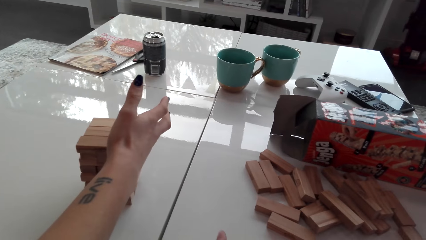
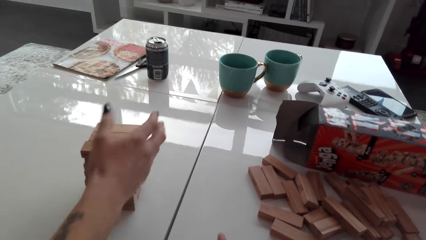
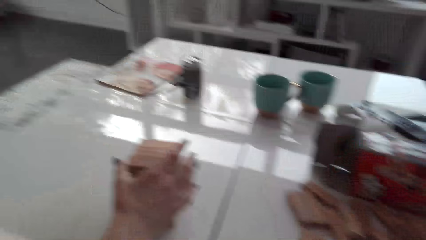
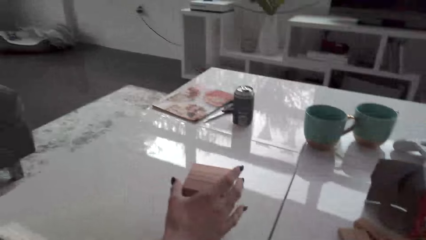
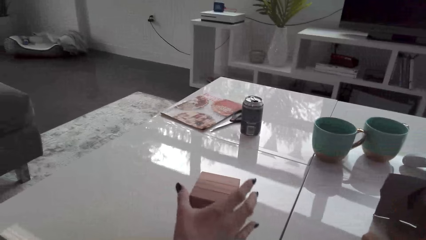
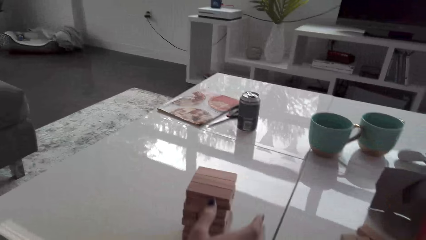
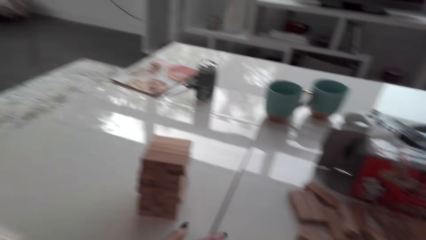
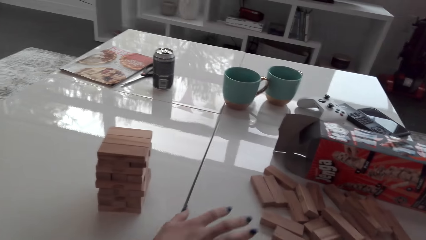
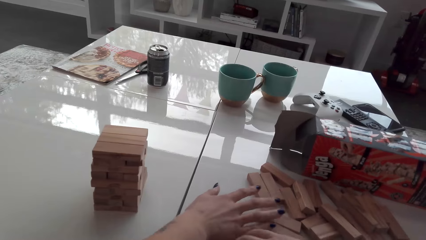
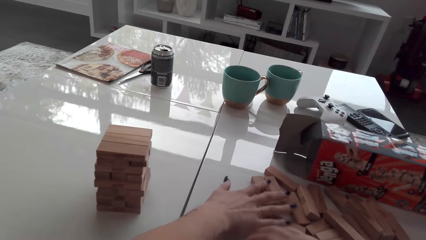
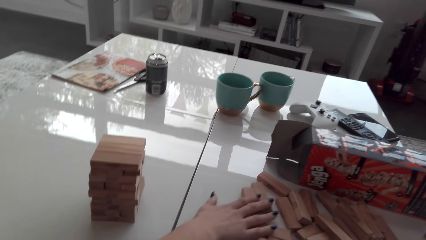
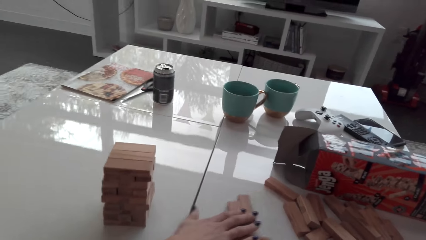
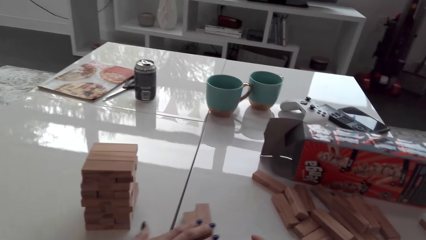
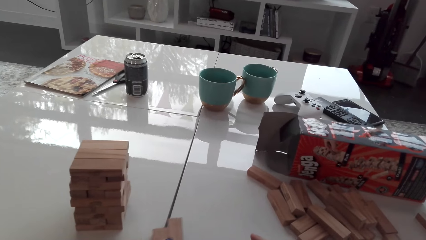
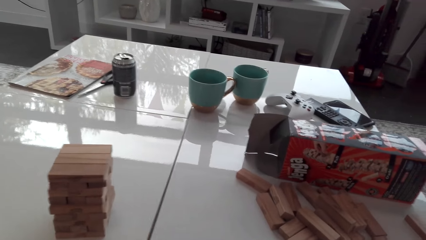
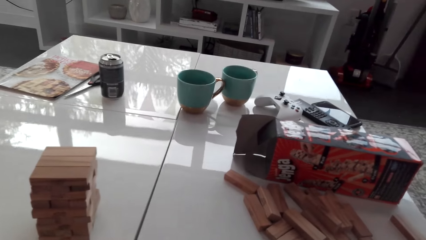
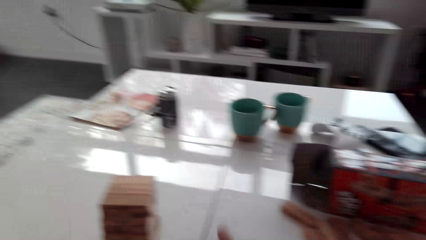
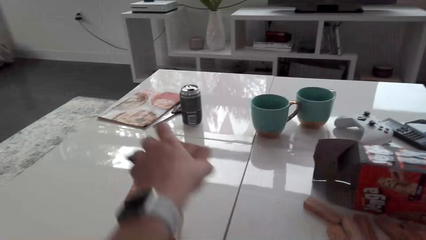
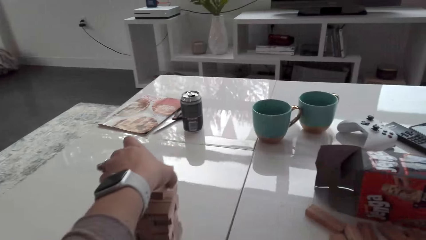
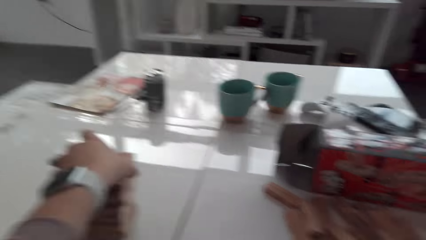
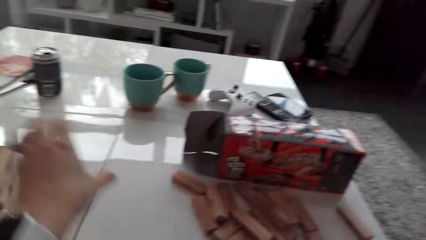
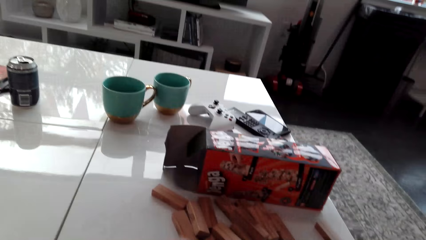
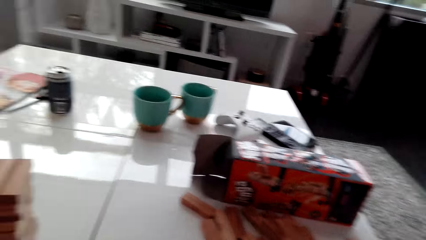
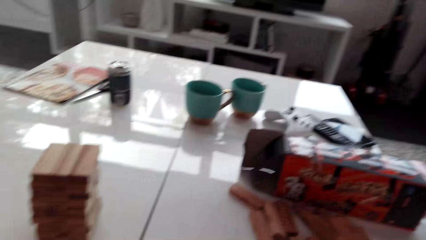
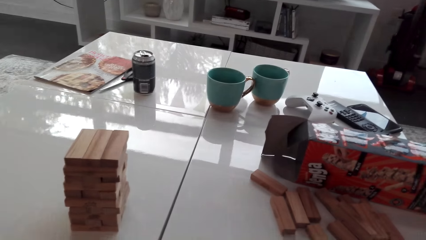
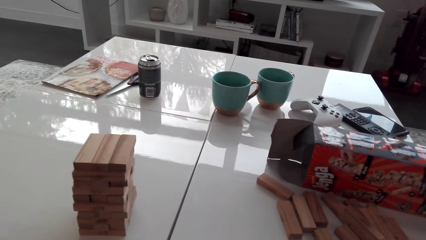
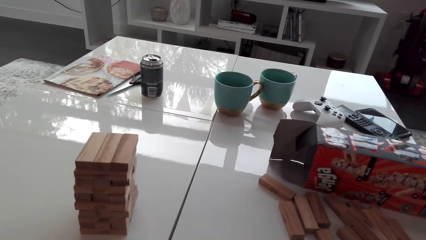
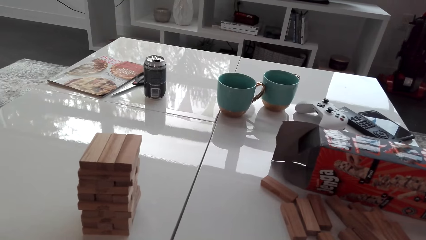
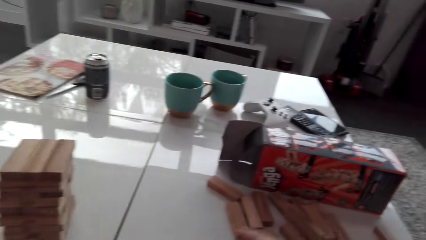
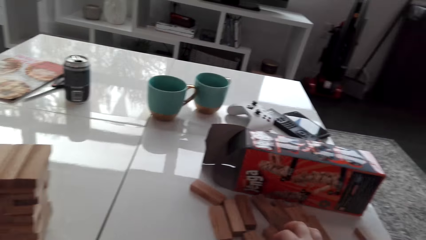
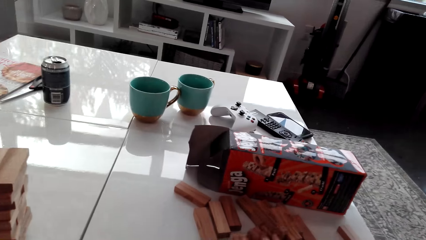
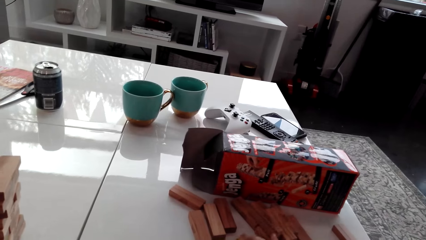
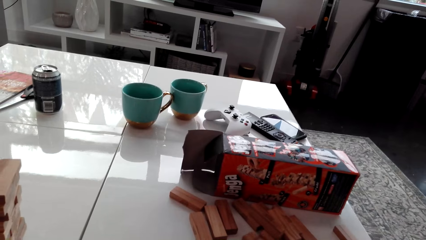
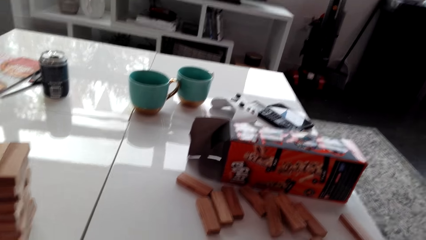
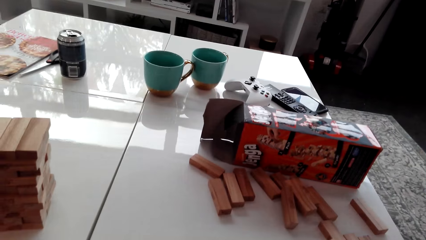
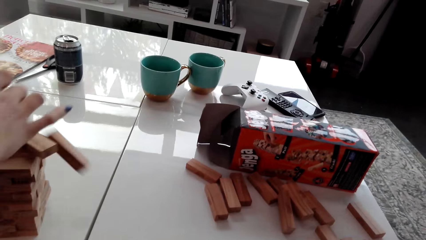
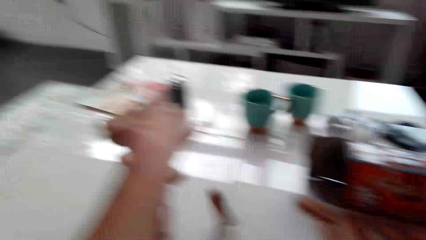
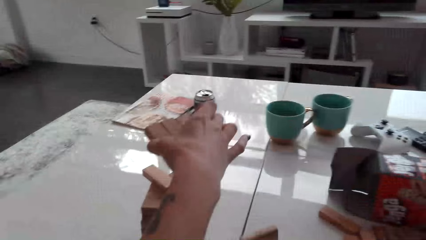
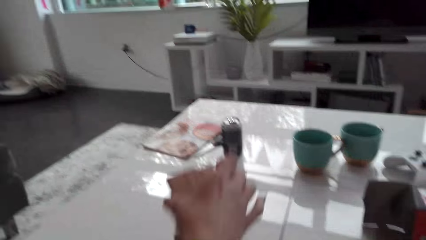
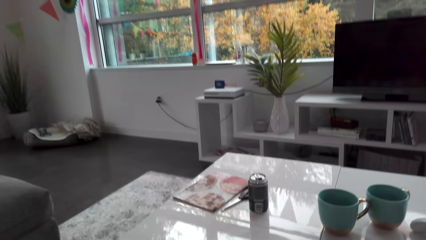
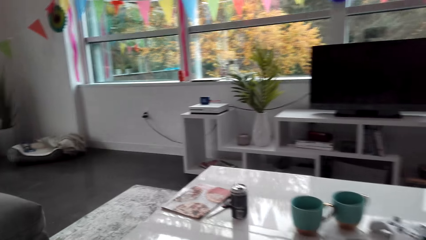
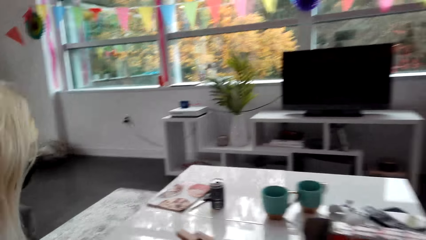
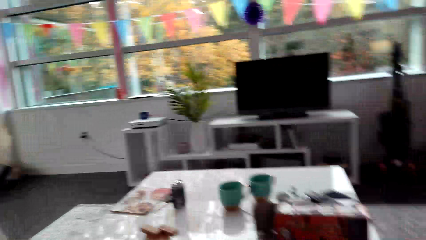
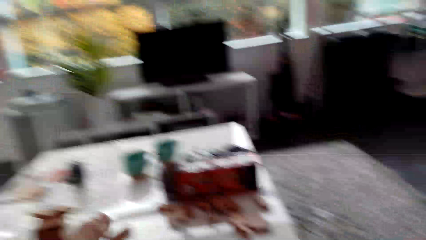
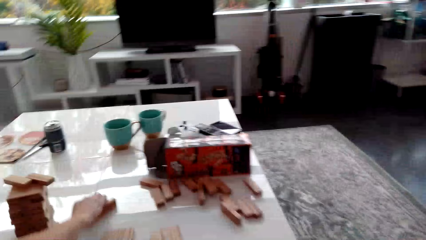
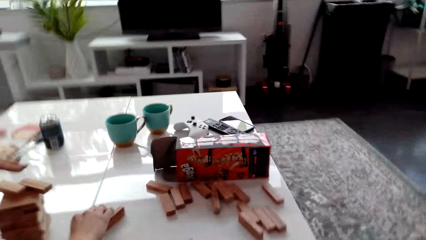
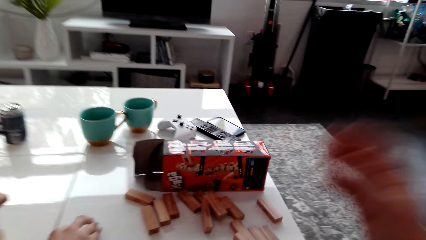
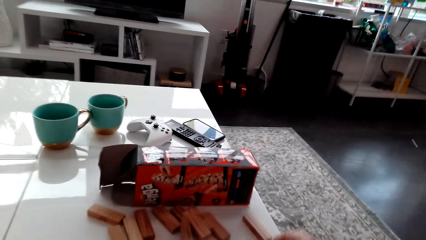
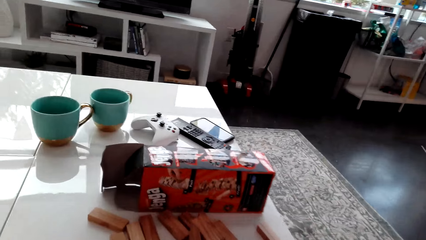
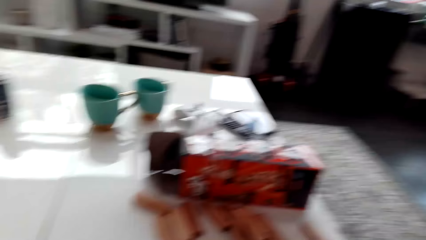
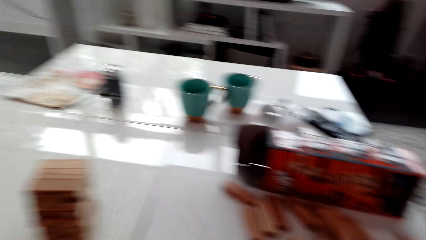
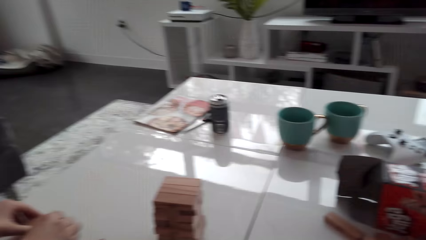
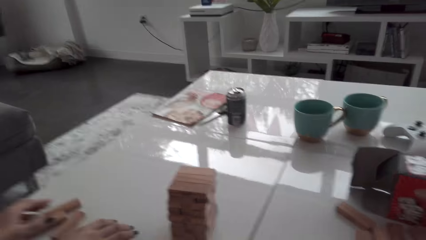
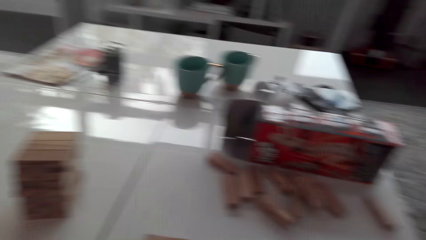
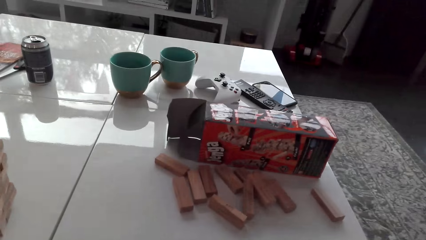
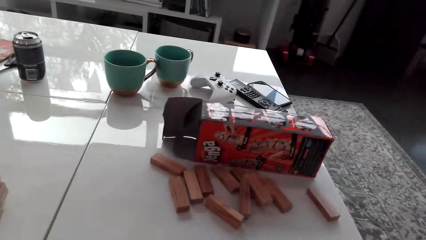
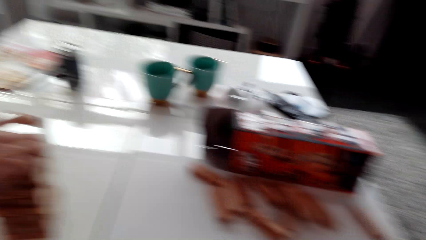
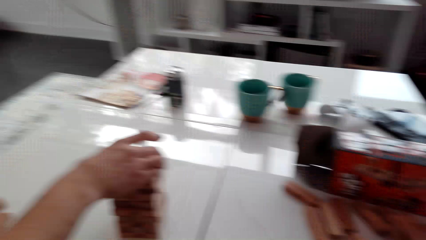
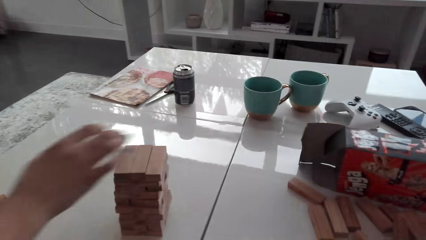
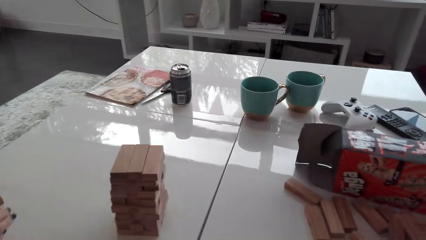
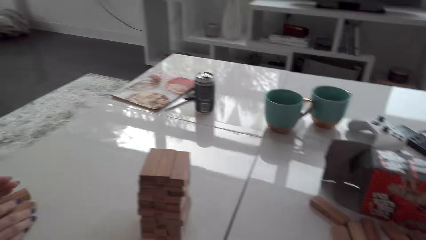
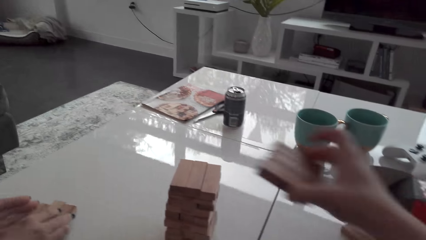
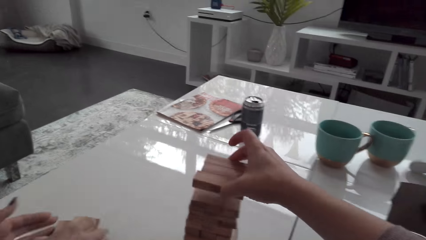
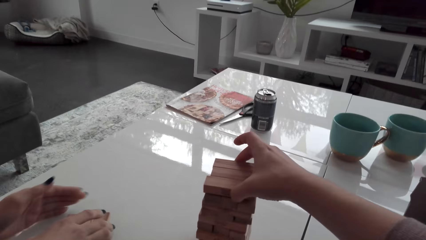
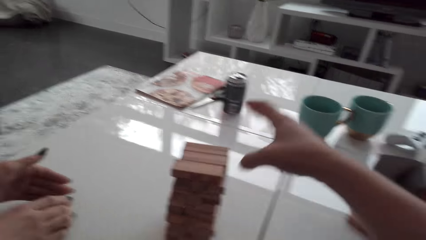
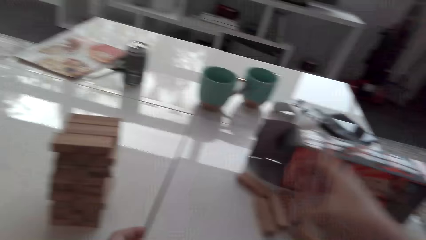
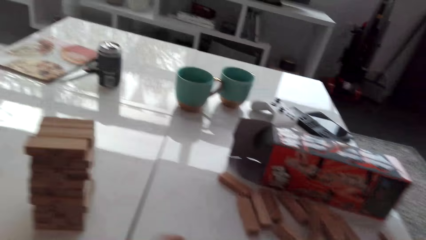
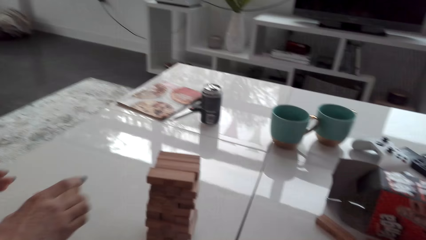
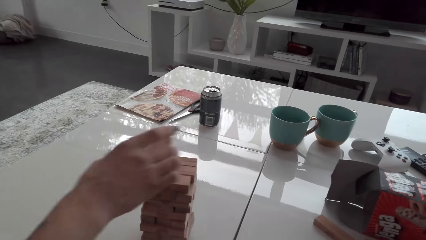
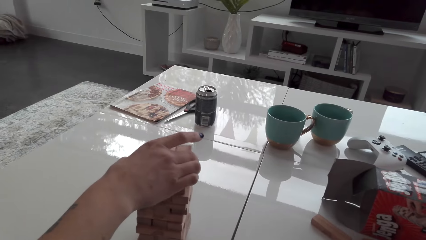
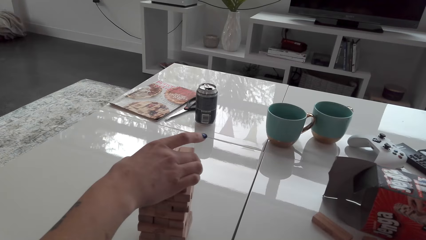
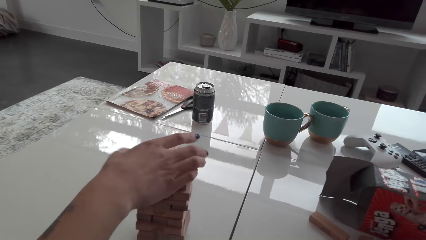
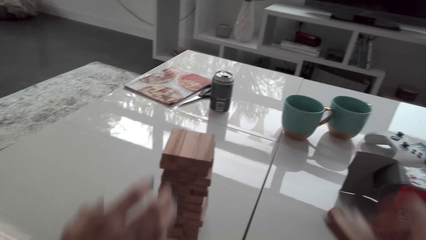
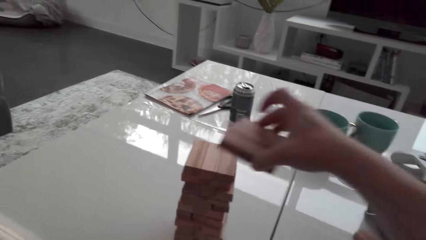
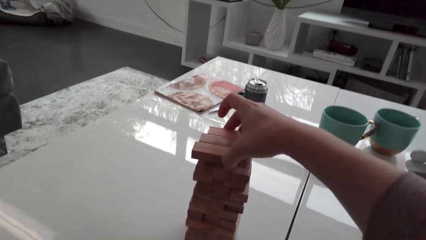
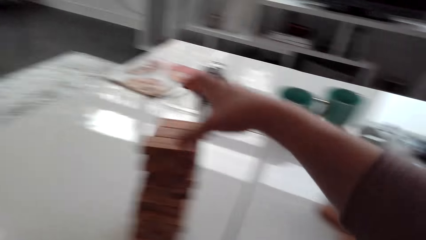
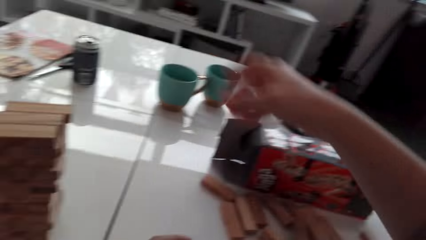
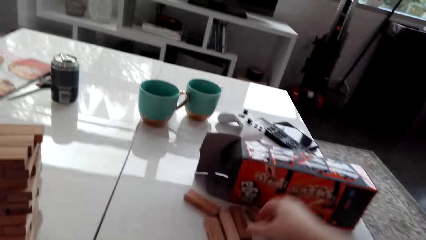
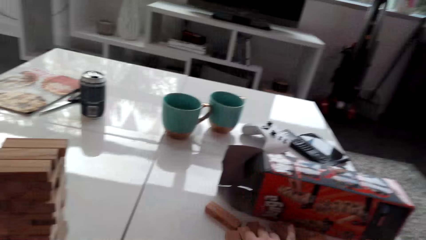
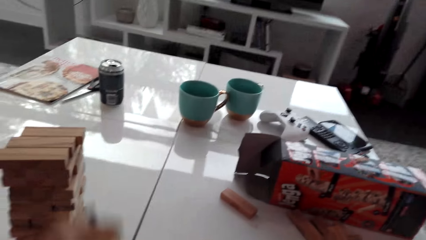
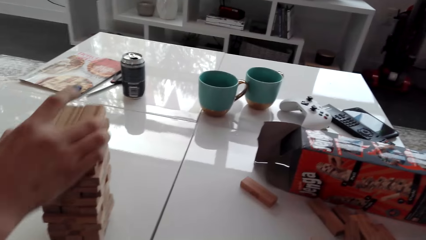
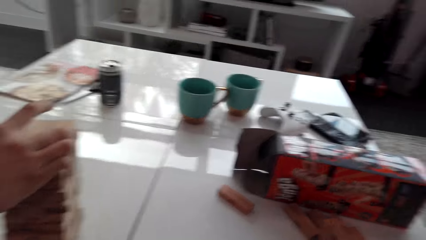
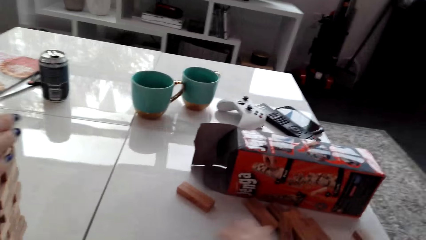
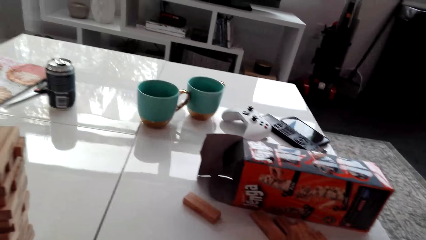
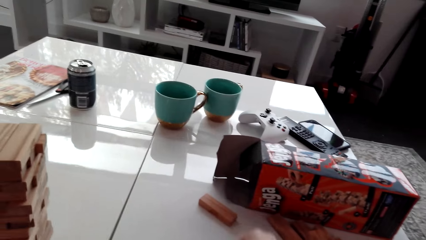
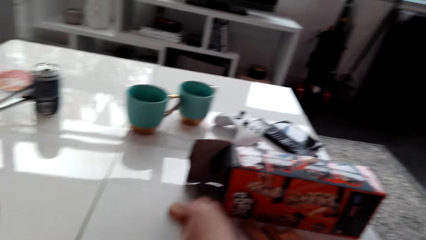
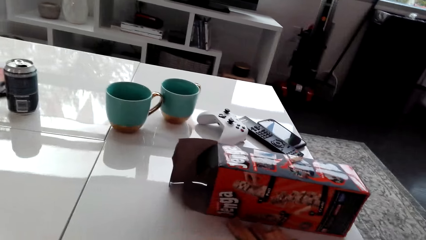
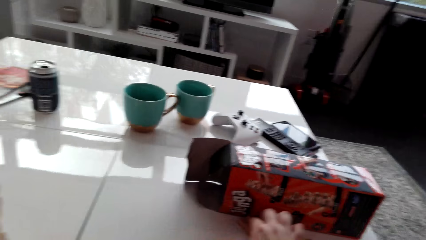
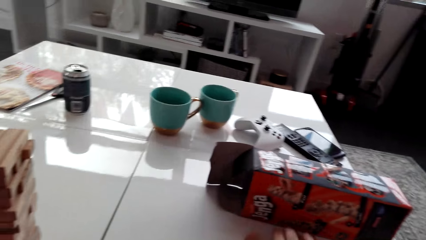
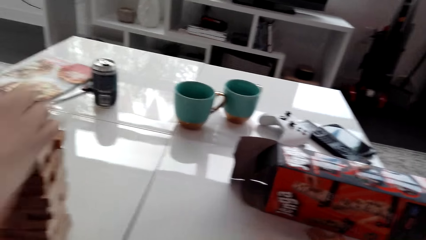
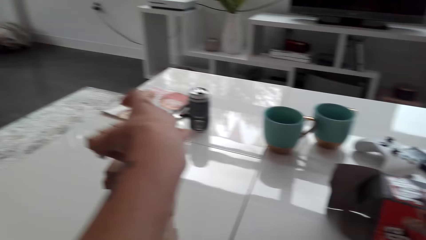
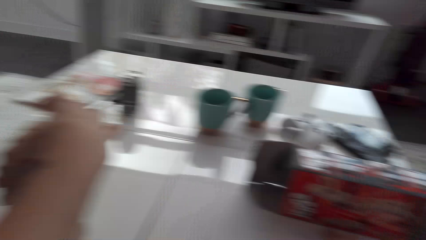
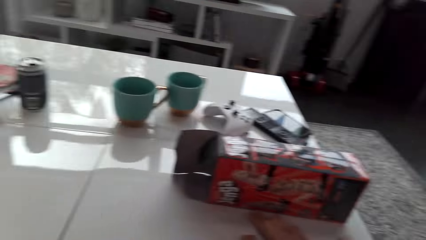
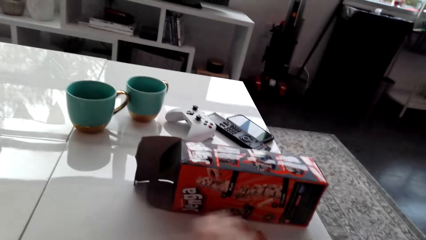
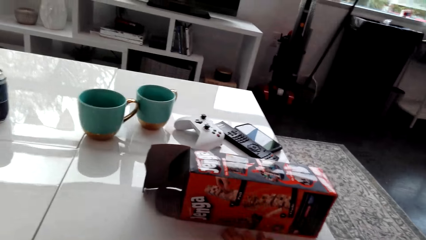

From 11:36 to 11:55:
A woman collects blocks. The camera wearer stacks blocks on a tower, arranges wood bricks and collects blocks. The woman arranges wood bricks, collects blocks and stacks blocks on the tower. The camera wearer arranges wood bricks and stacks blocks on the tower. The woman arranges wood bricks and stacks blocks on the tower. The camera wearer arranges wood bricks and stacks blocks on the tower. The woman stacks blocks on the tower and arranges wood bricks. The camera wearer collects blocks. The woman stacks blocks on the tower.
